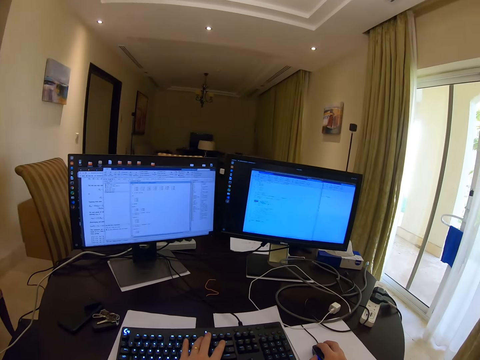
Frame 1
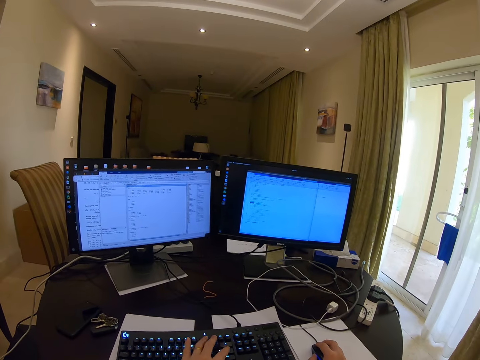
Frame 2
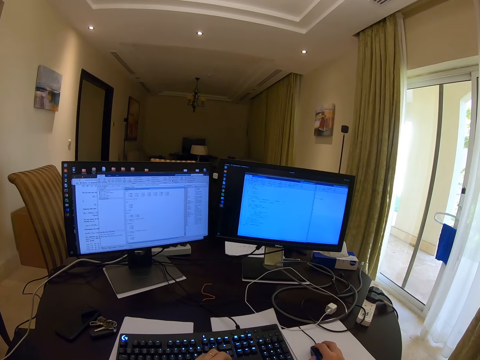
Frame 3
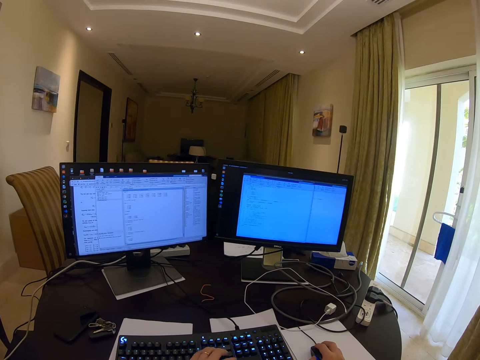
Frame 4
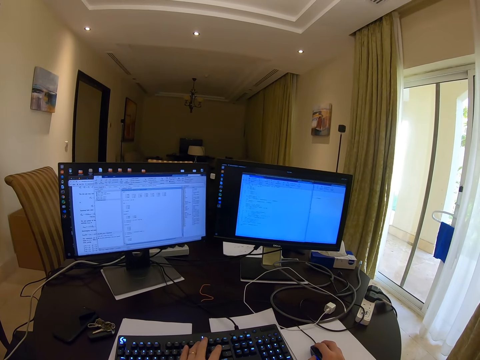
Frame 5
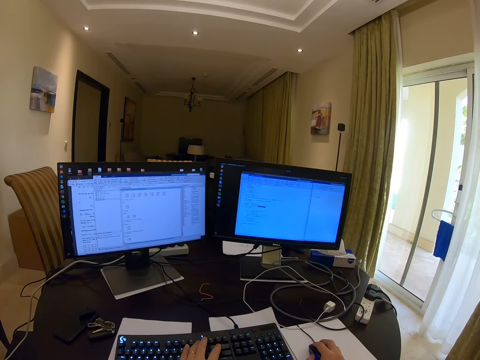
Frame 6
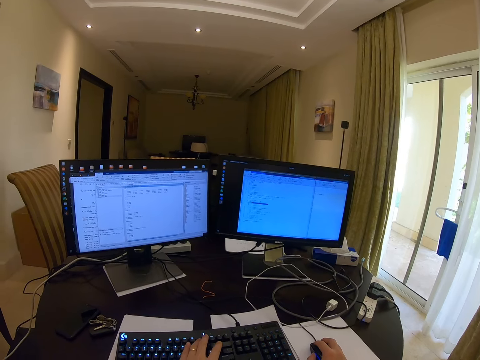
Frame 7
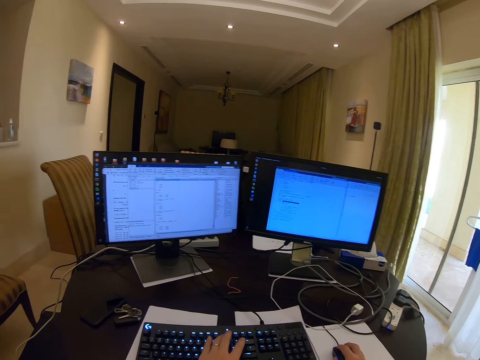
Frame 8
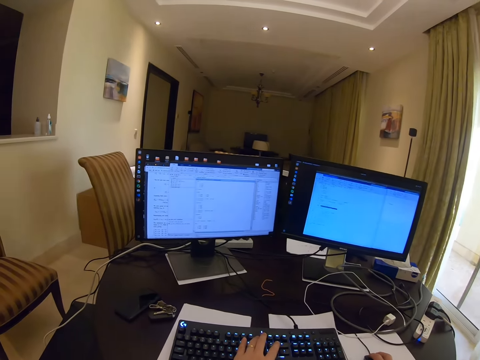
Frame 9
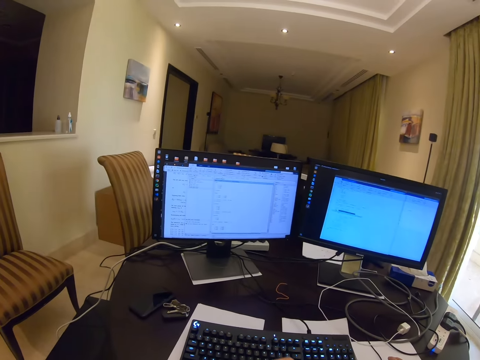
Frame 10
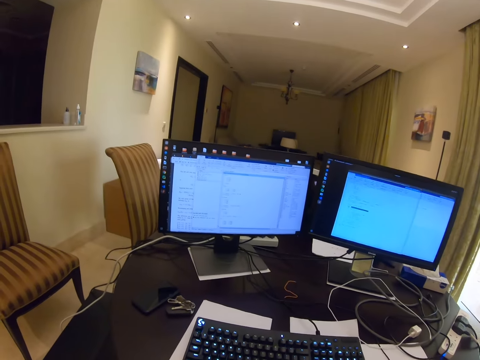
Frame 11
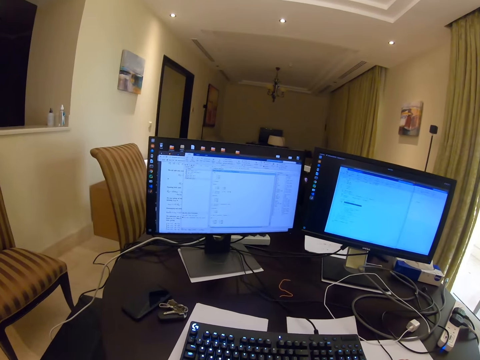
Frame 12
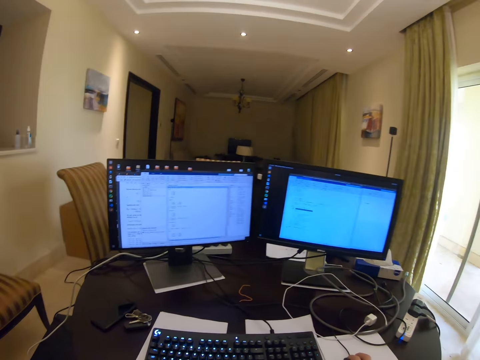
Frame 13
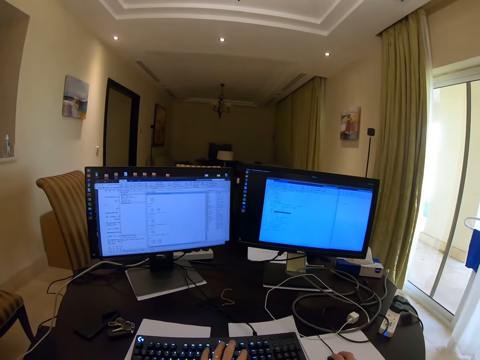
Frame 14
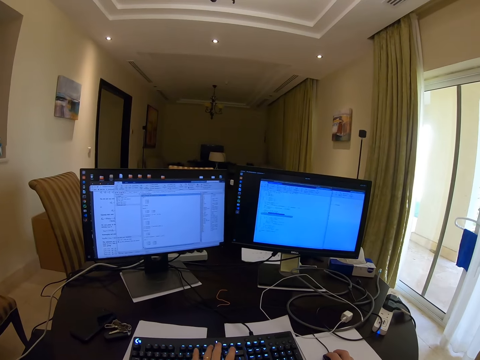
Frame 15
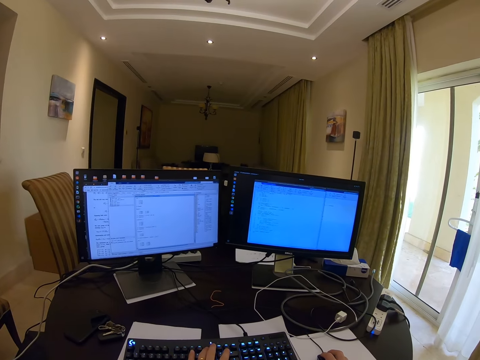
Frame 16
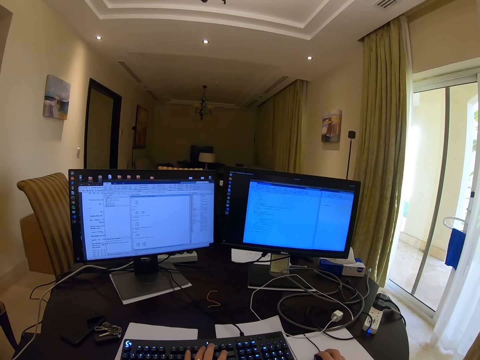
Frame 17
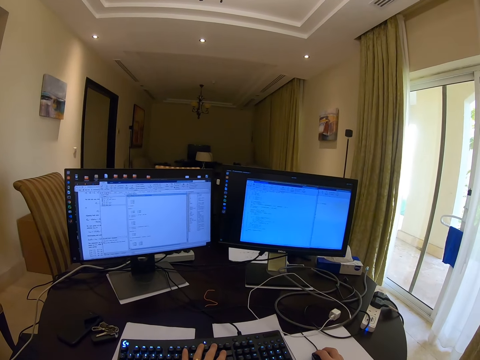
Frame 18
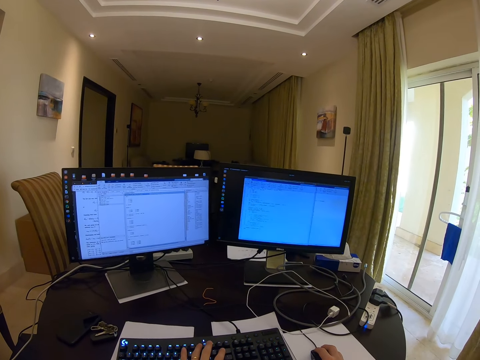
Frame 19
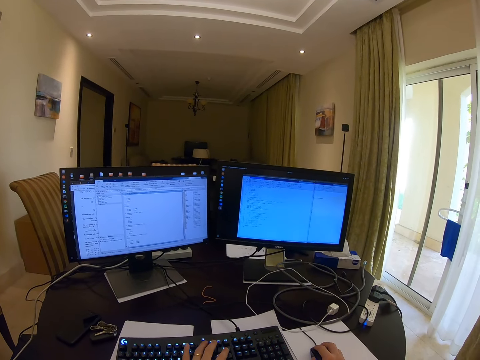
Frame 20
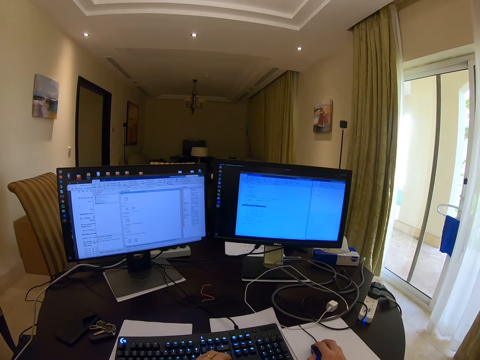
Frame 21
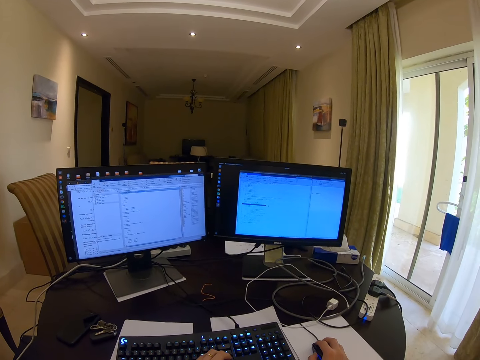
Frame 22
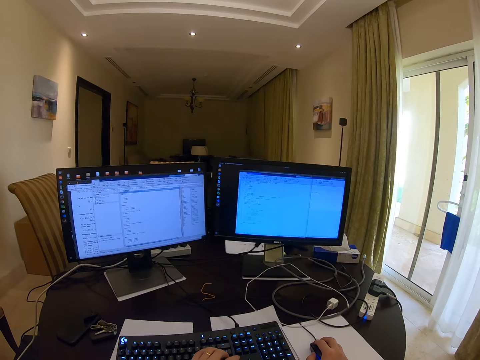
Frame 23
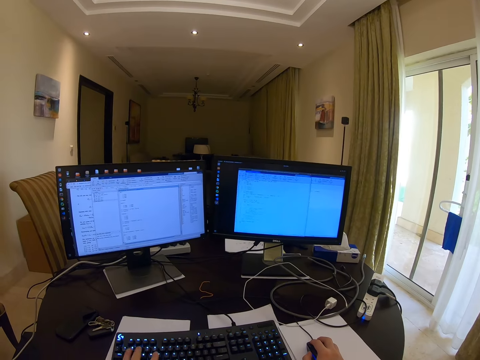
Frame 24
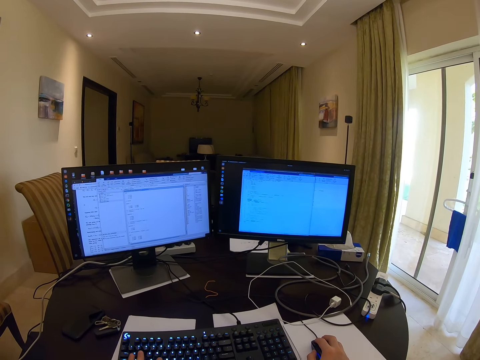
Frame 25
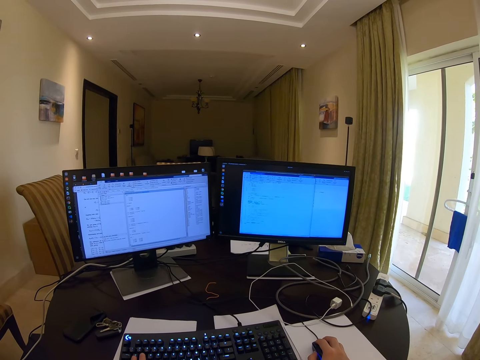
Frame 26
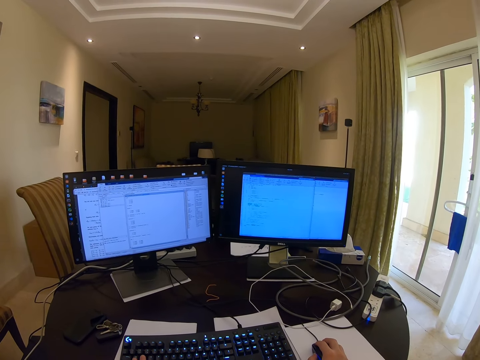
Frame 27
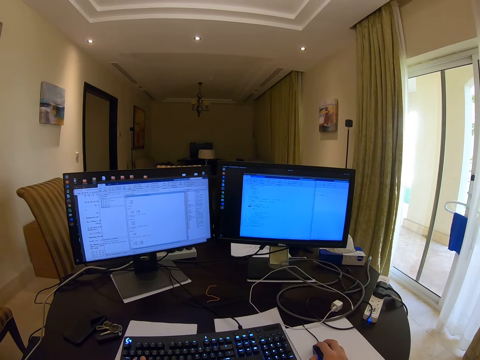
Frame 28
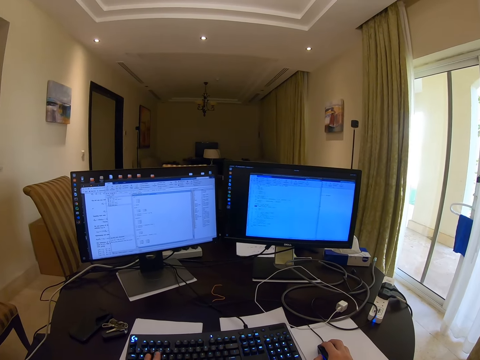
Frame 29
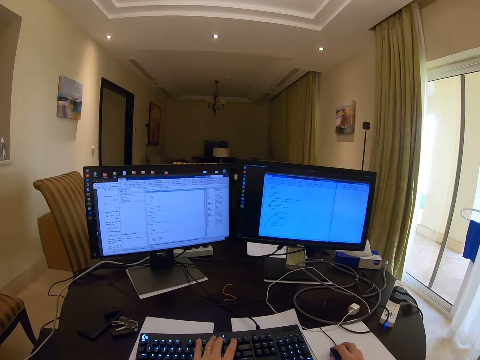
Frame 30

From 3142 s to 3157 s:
The camera wearer folds the left hand. They type on the keyboard. They fold the left hand. They type on the keyboard. They type on the keyboard and are still scrolling with the mouse.

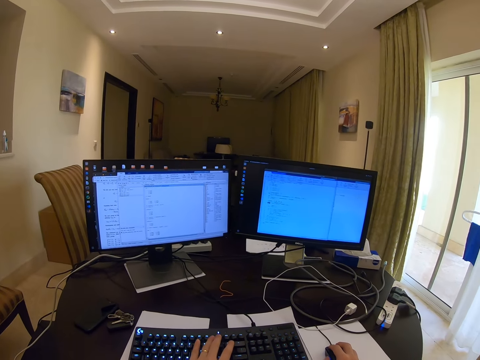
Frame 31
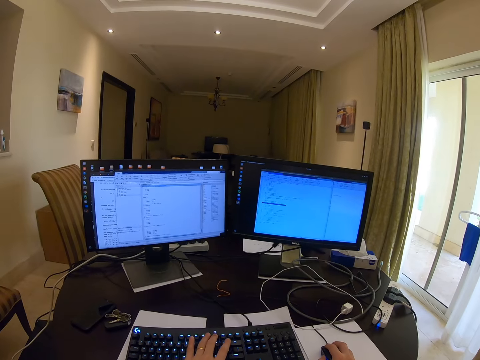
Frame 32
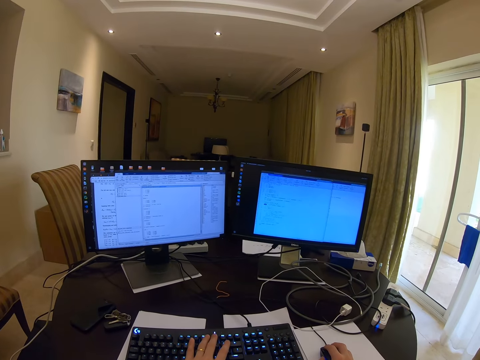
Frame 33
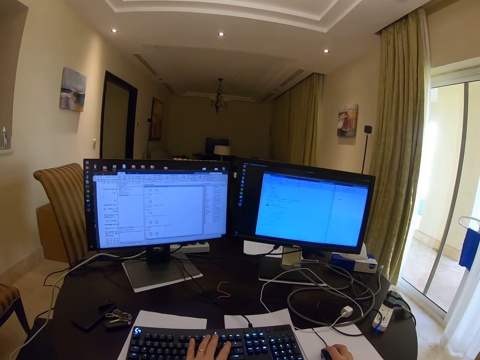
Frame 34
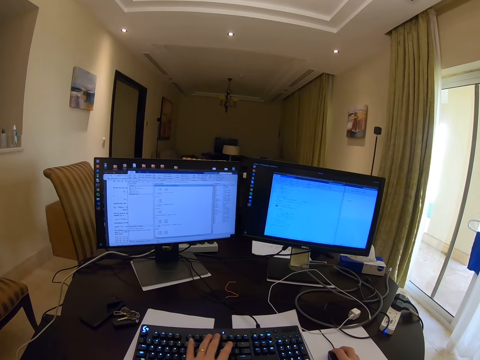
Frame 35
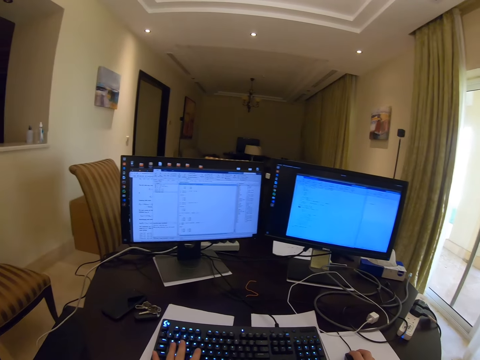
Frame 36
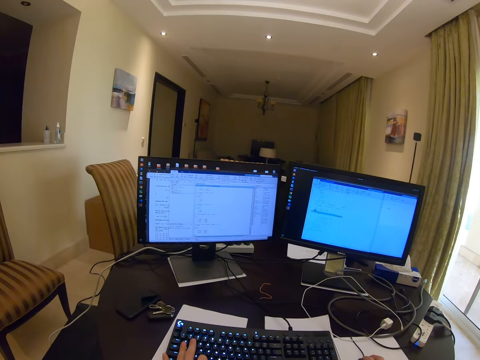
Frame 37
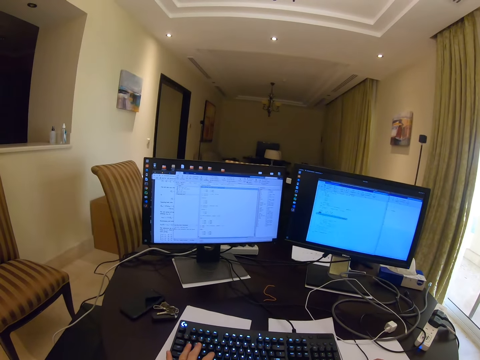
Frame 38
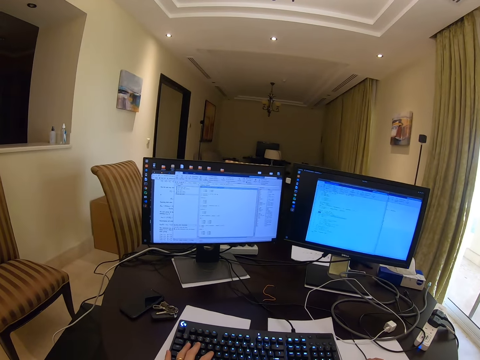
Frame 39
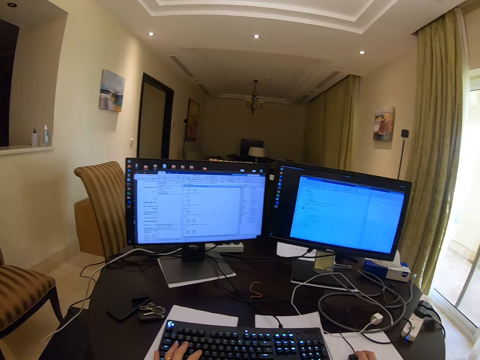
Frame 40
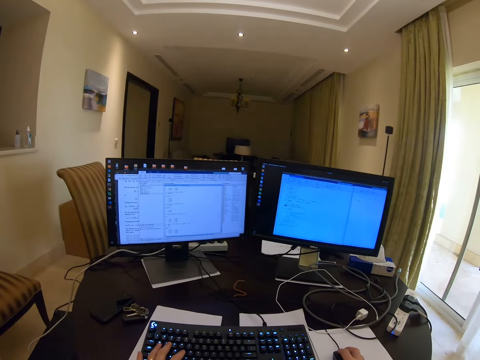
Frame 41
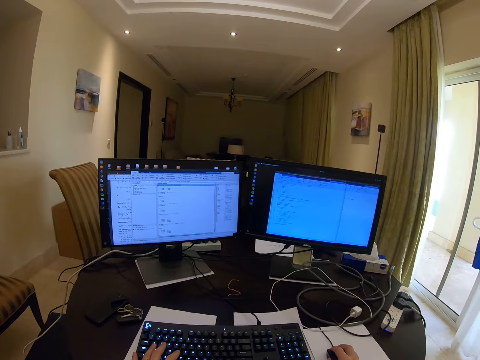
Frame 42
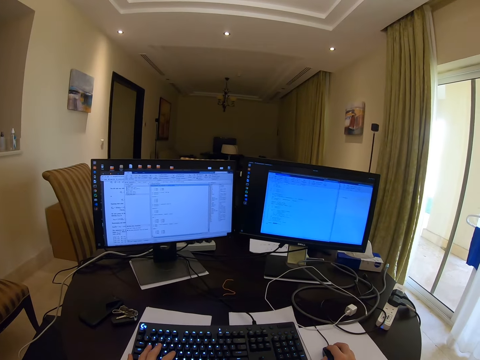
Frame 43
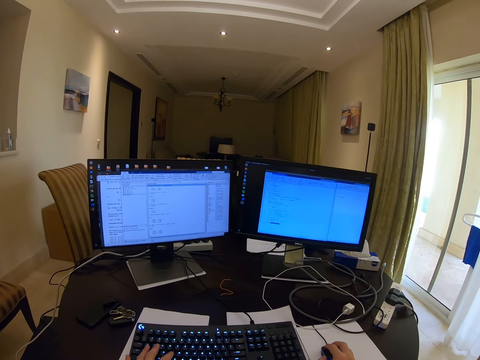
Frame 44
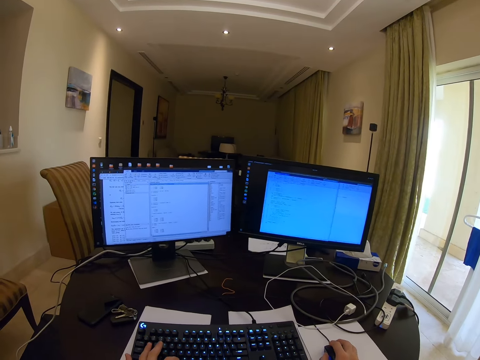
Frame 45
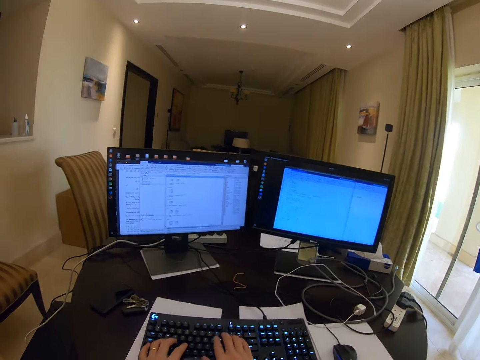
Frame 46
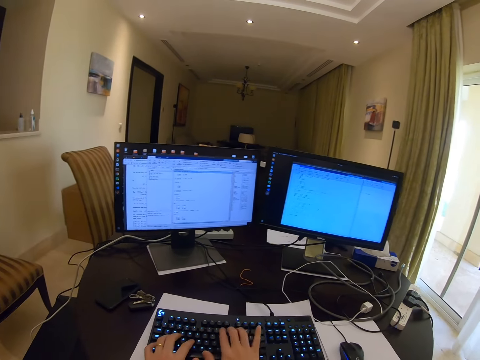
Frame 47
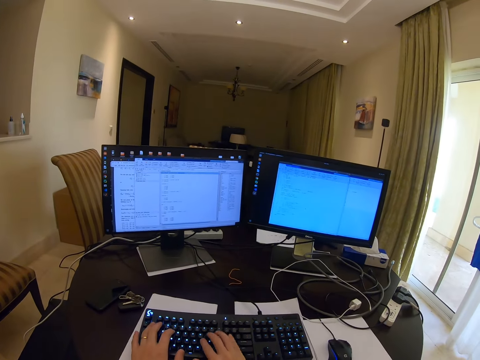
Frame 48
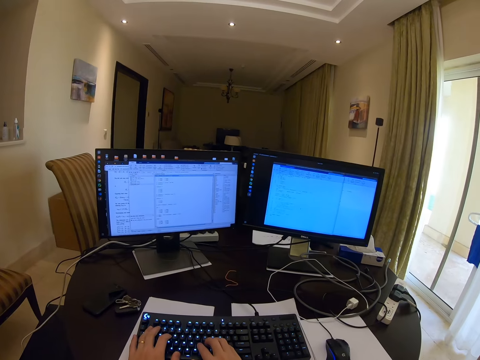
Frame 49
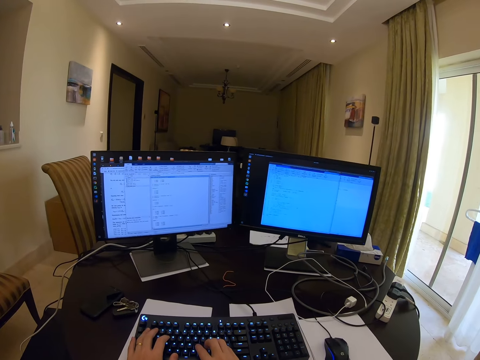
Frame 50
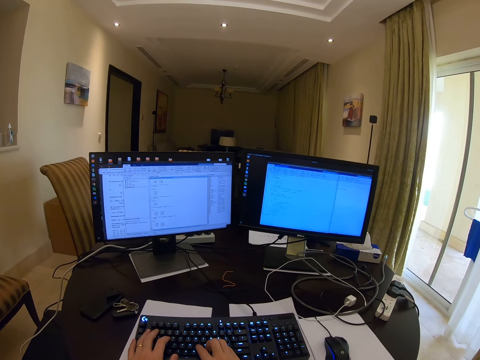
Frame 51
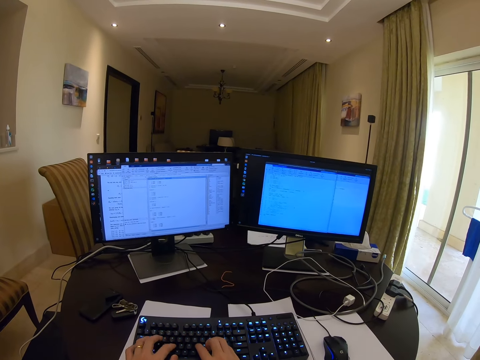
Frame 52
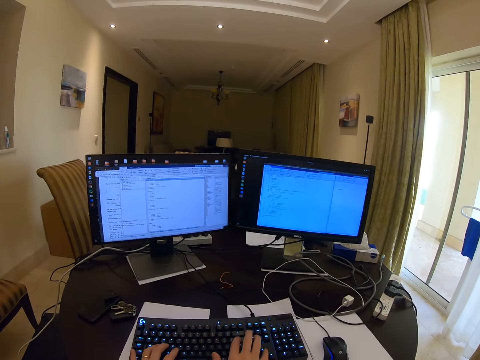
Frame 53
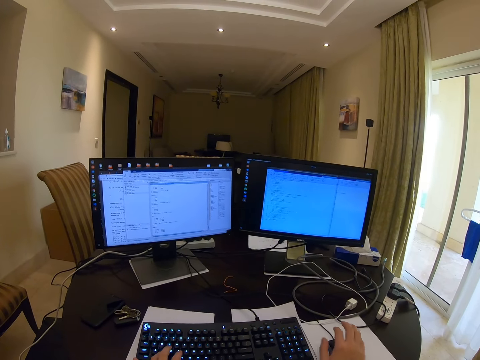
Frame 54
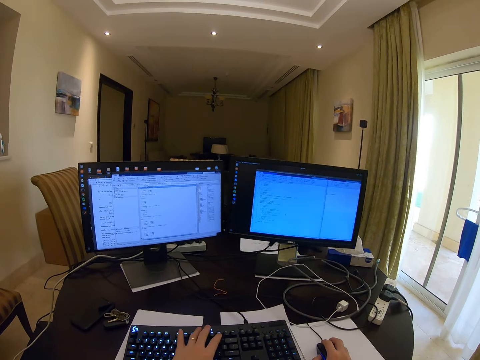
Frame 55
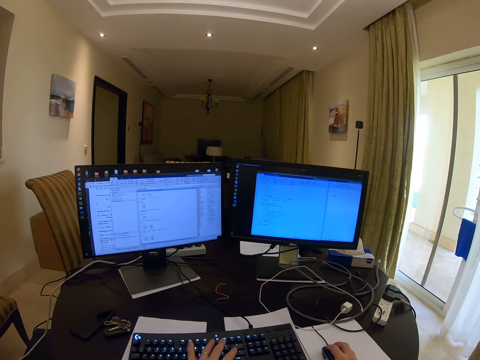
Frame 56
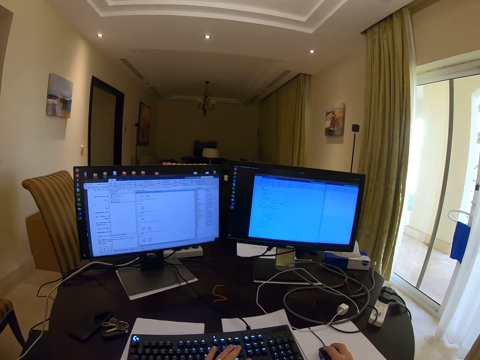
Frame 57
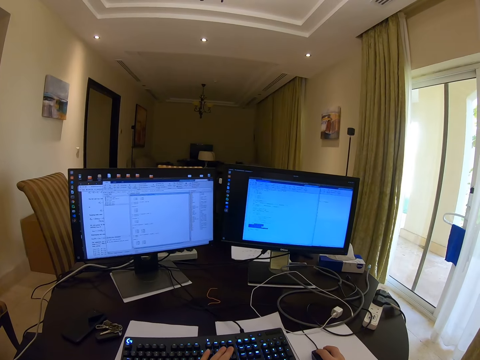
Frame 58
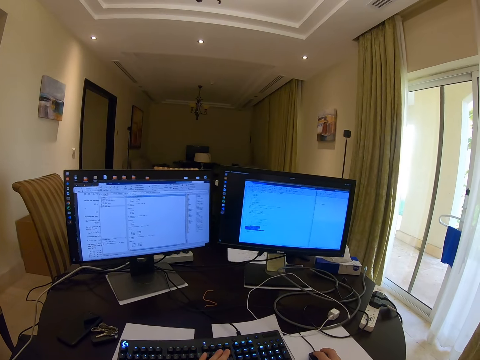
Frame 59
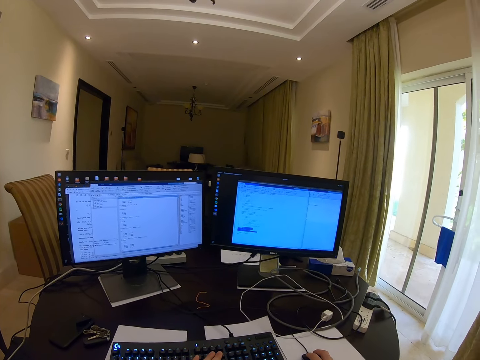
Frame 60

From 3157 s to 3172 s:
The camera wearer types on the keyboard. They type on the keyboard and are still scrolling with the mouse. They operate the desktop.
